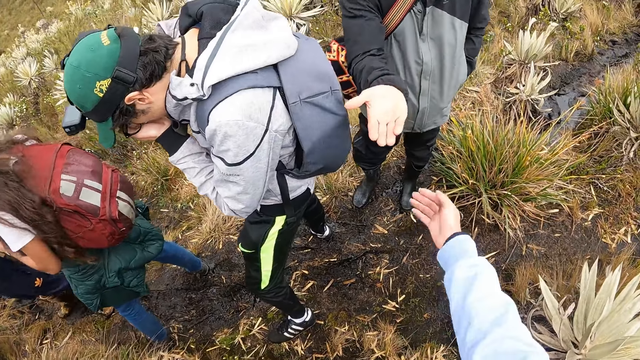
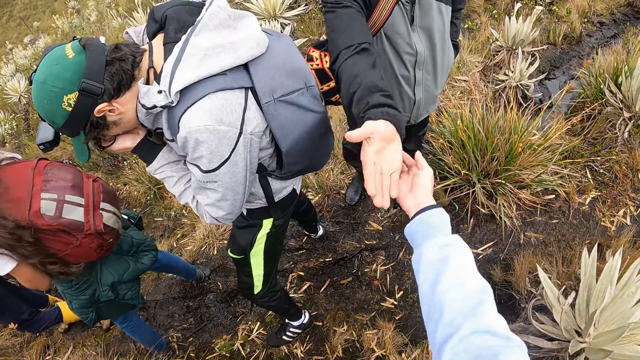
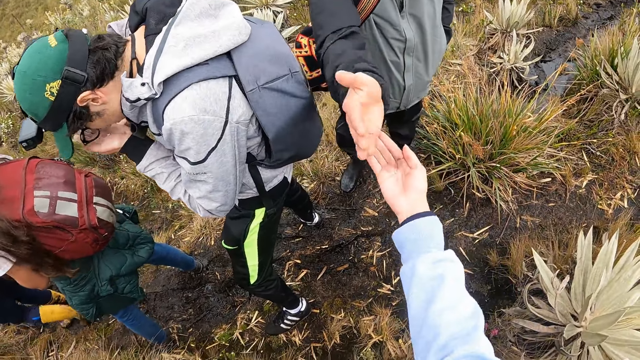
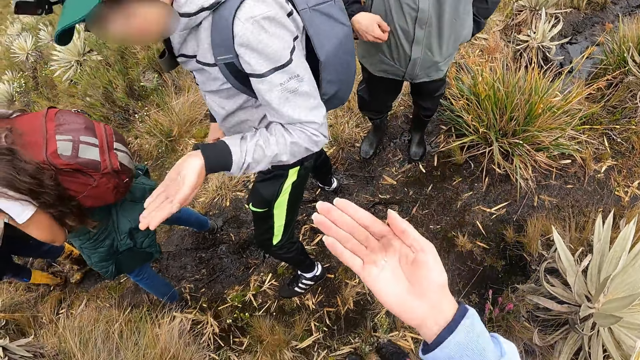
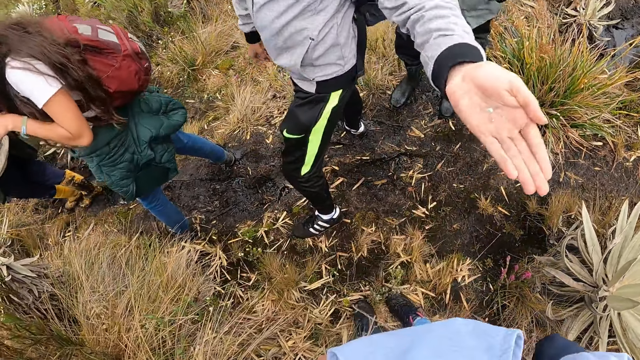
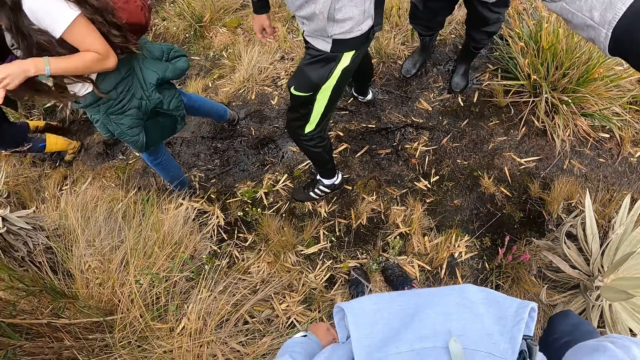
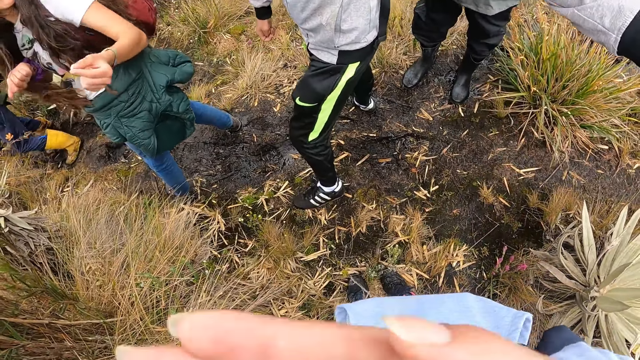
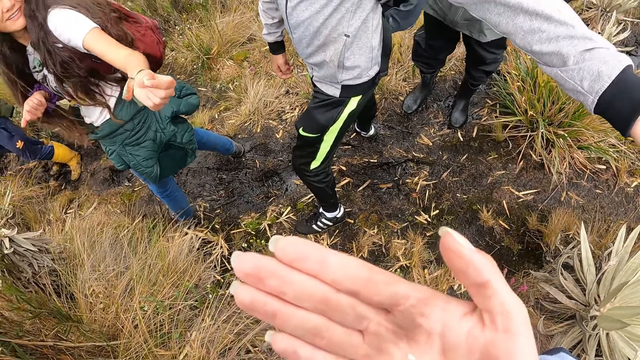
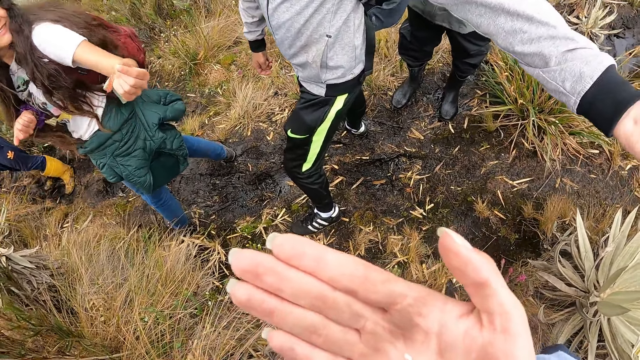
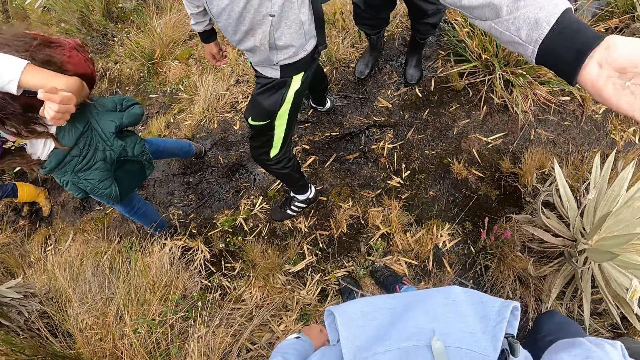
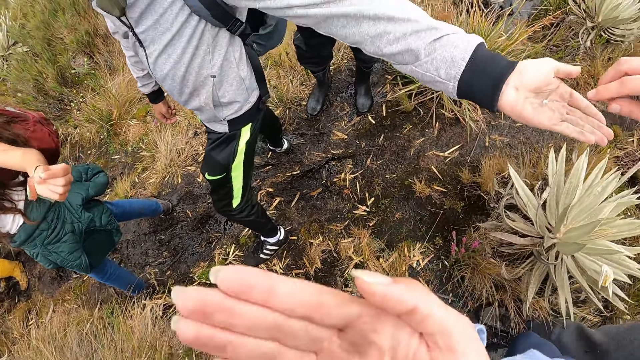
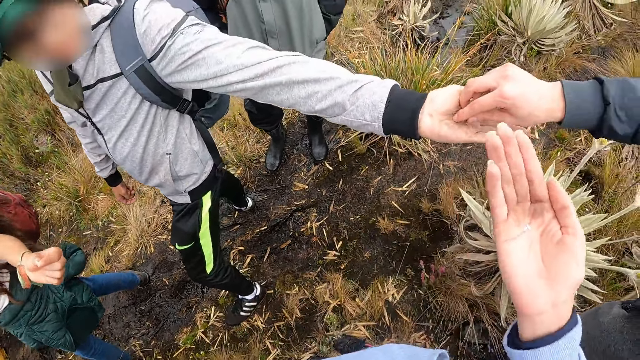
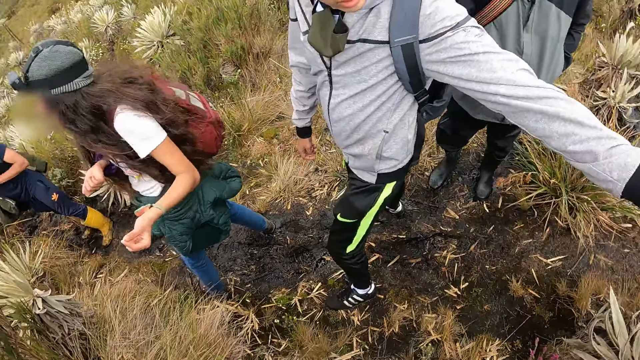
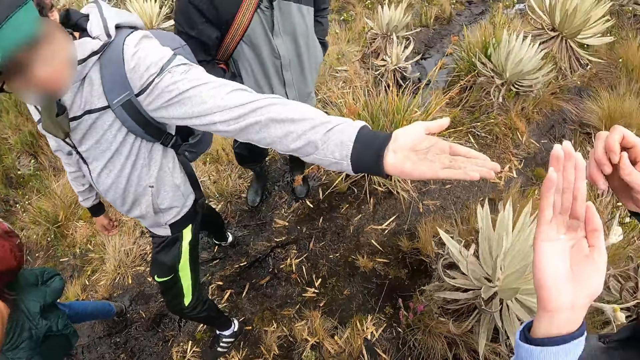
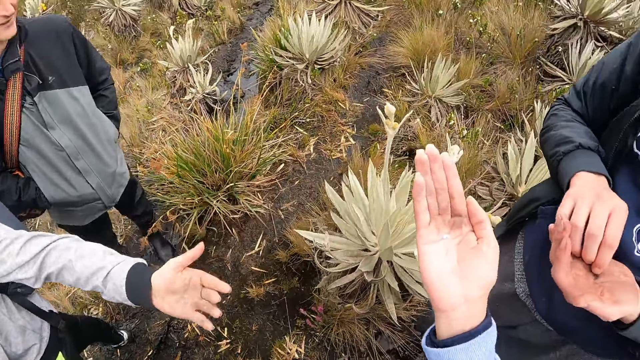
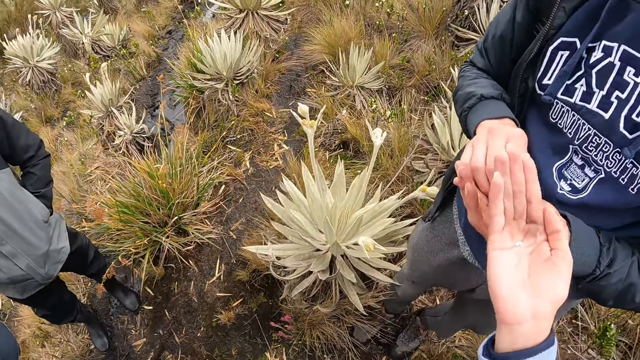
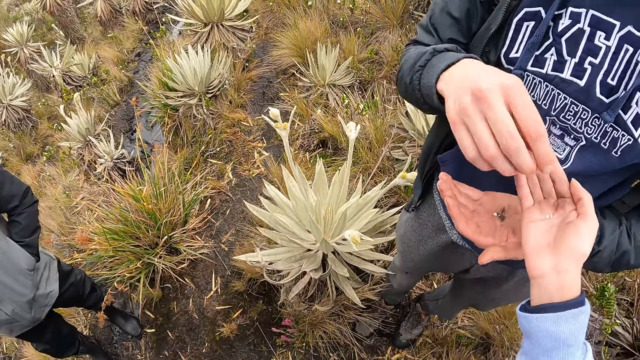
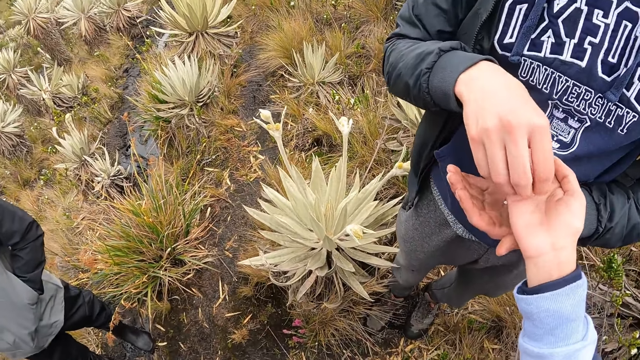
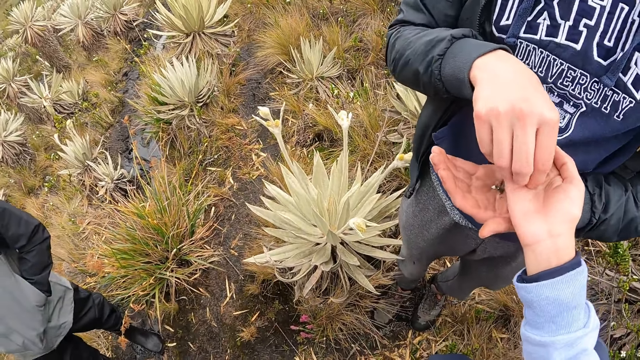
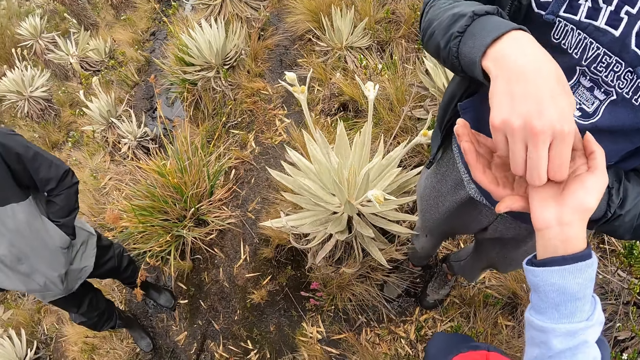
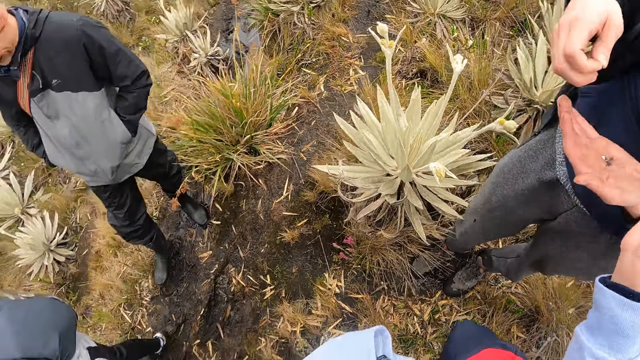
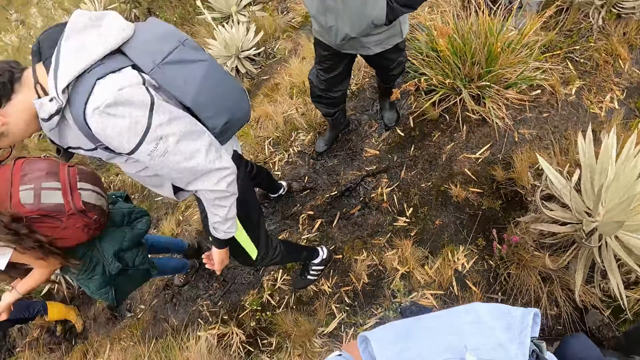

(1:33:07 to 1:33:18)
The camera wearer picks something. A man drops some seeds from his right hand to the right hand of the camera wearer. The camera wearer lifts her right hand towards her face. She eats something. Another man picks the seed in the left hand of a third man with his right hand. The second man passes the seed from his right hand to his left hand. The second man picks the seeds in the right hand of the camera wearer with his right hand. The camera wearer picks something.

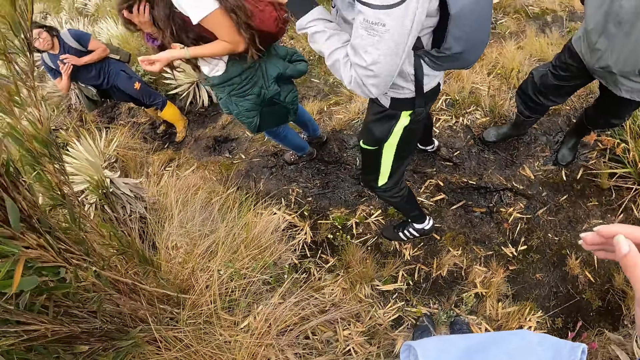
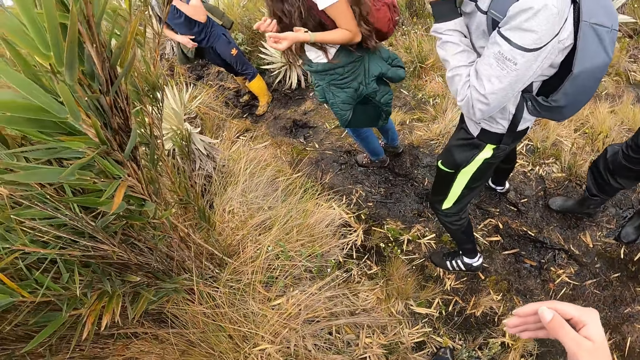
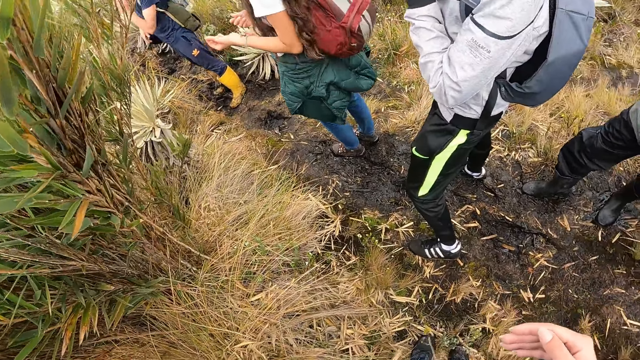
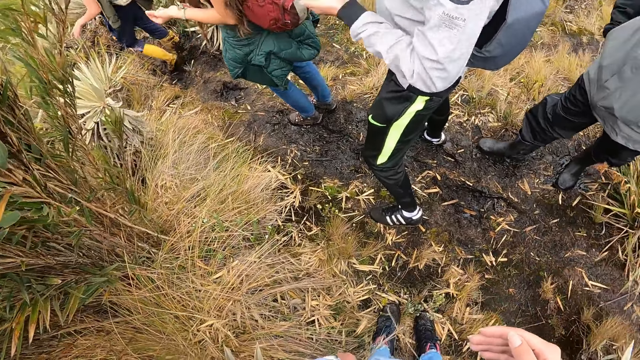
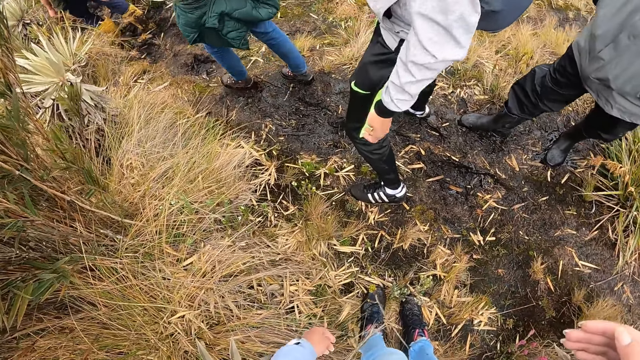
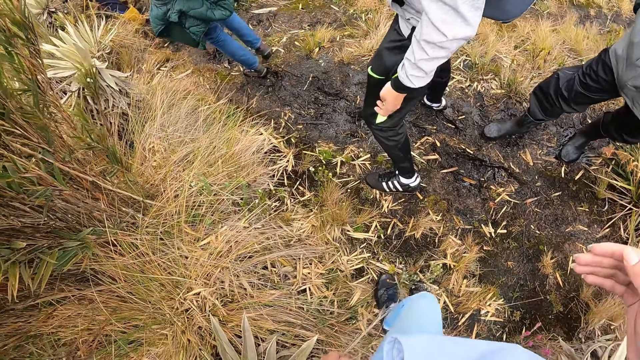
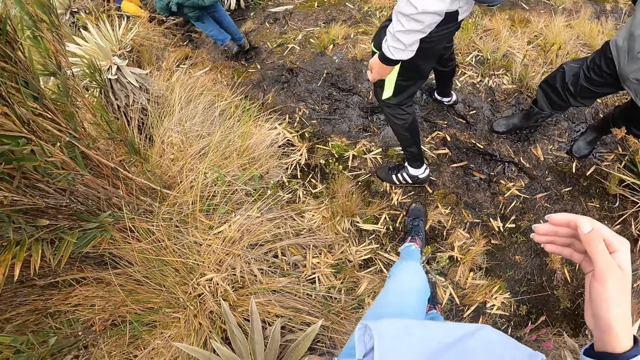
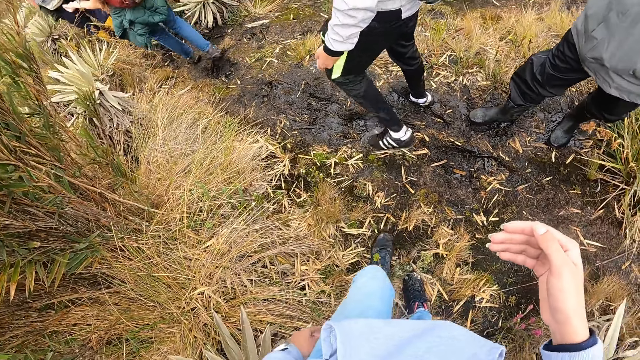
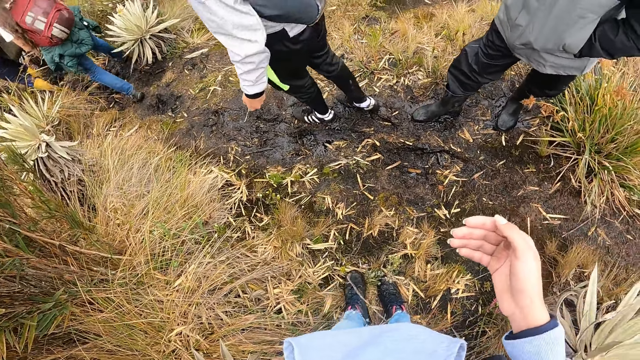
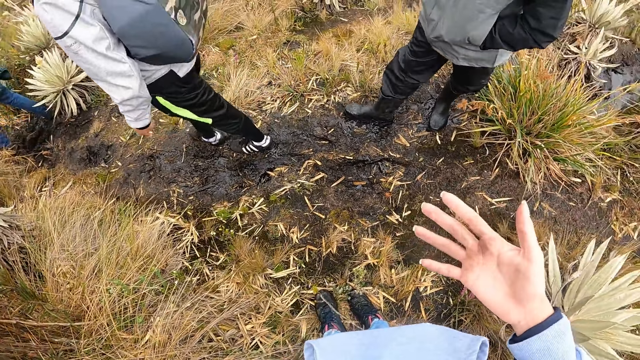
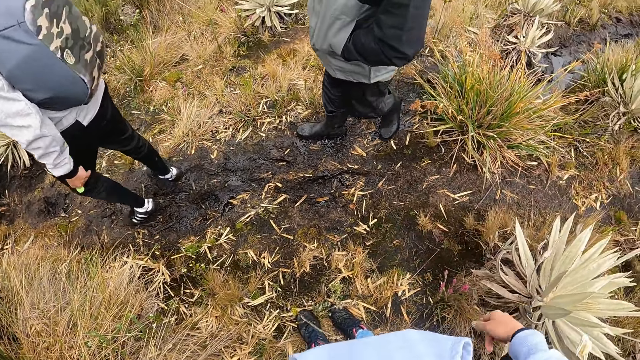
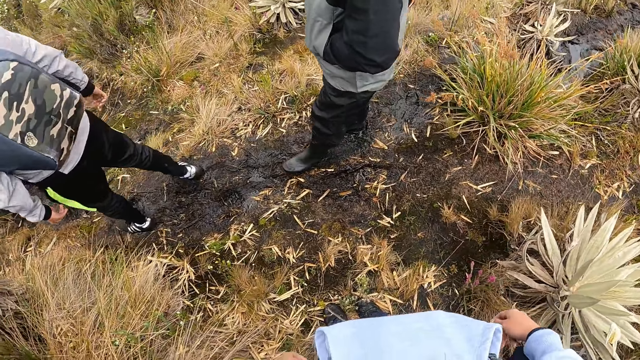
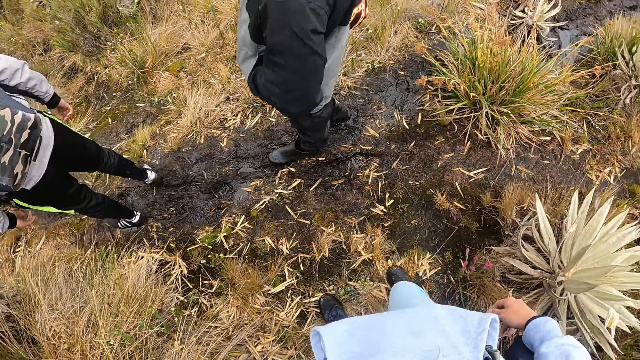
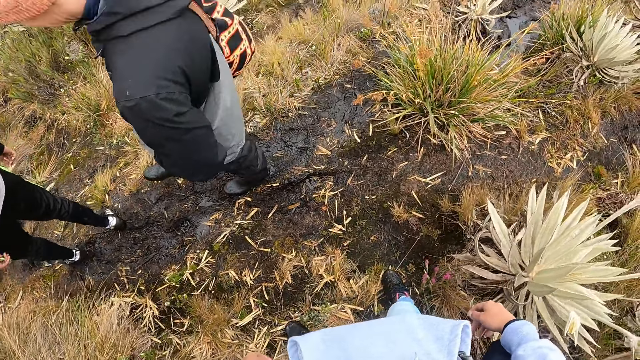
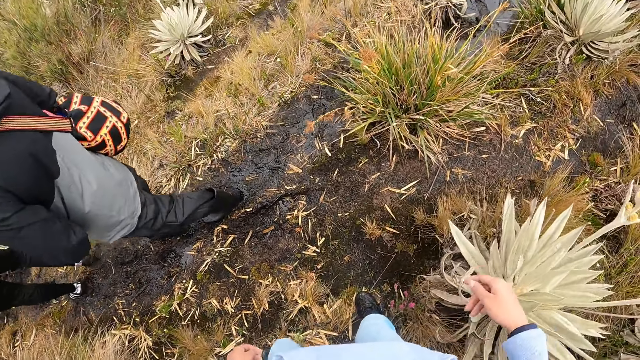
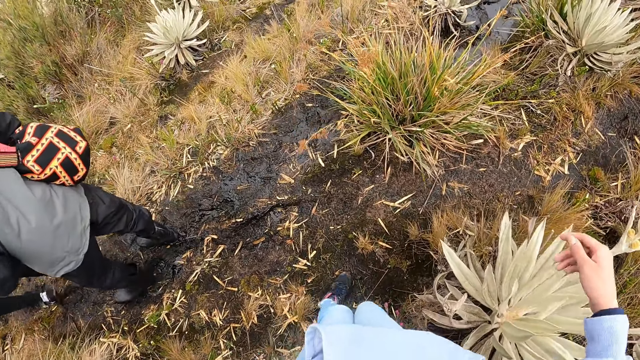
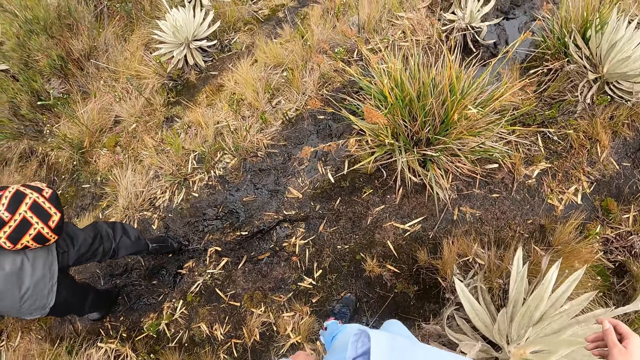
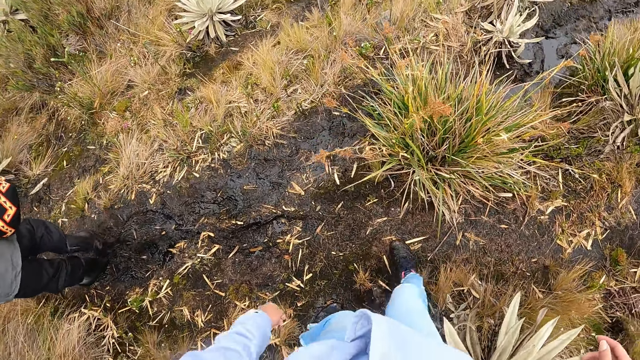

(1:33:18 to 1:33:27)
The camera wearer looks around. A woman walks on the field. A man walks on the field. Another man walks on the field. The camera wearer walks on the field.
